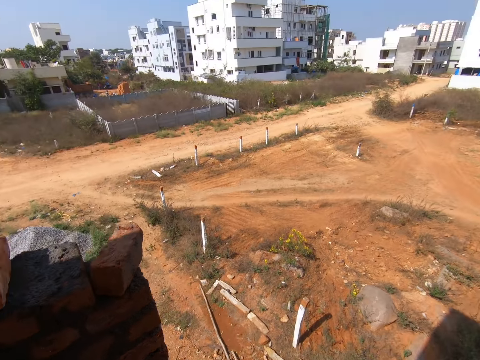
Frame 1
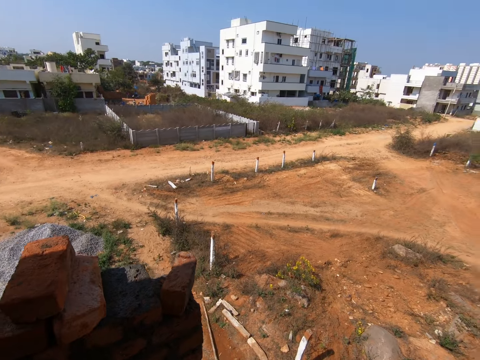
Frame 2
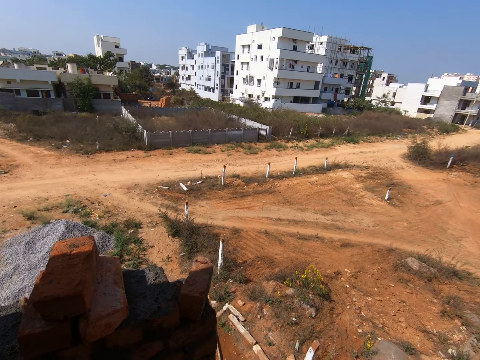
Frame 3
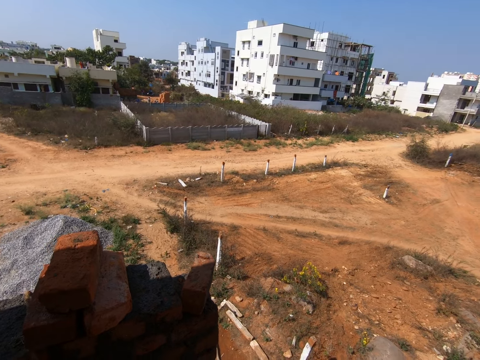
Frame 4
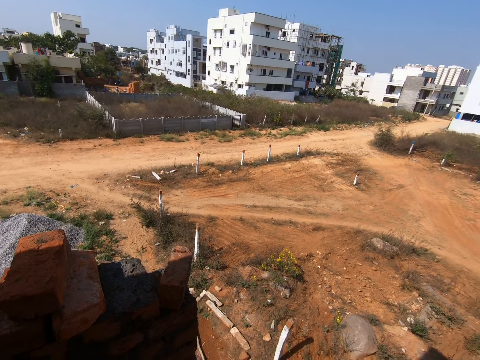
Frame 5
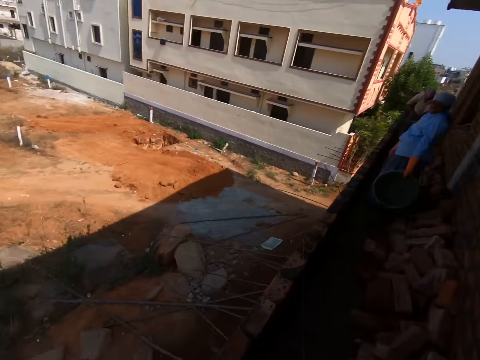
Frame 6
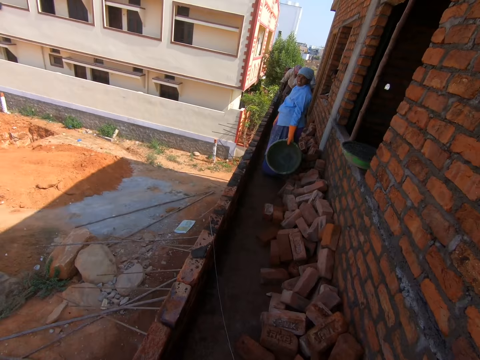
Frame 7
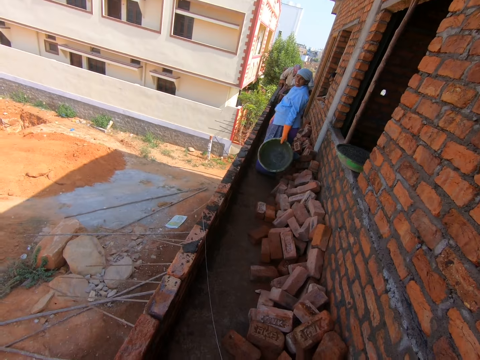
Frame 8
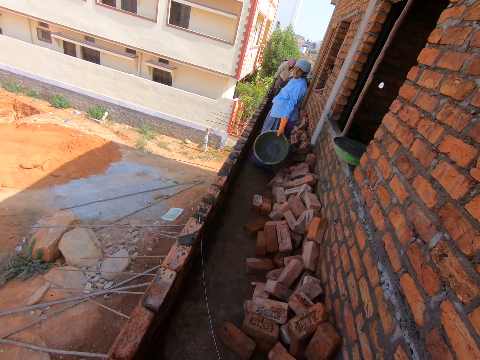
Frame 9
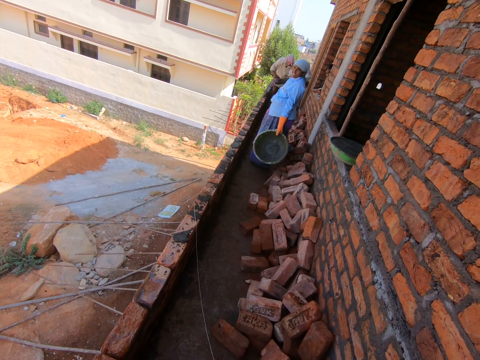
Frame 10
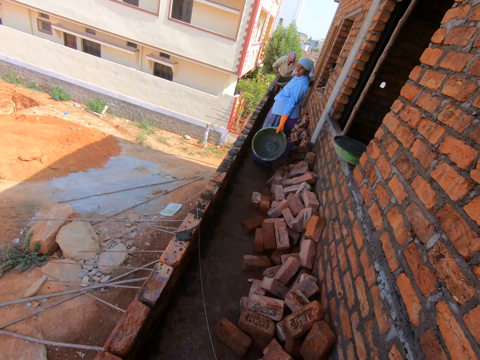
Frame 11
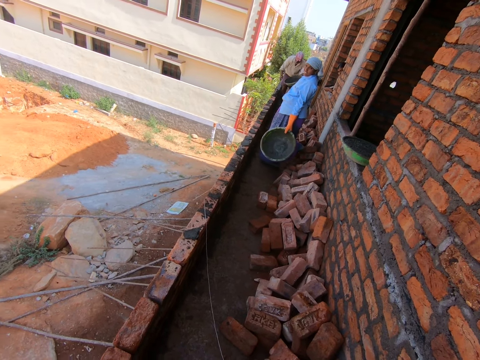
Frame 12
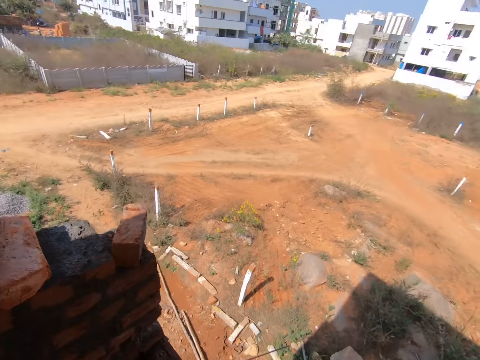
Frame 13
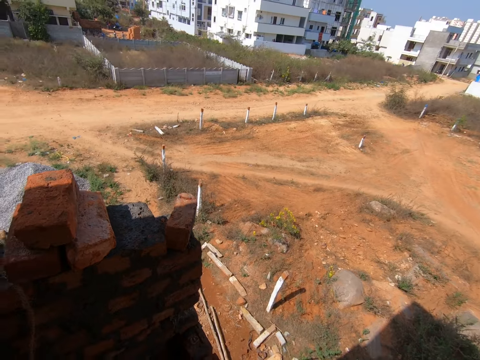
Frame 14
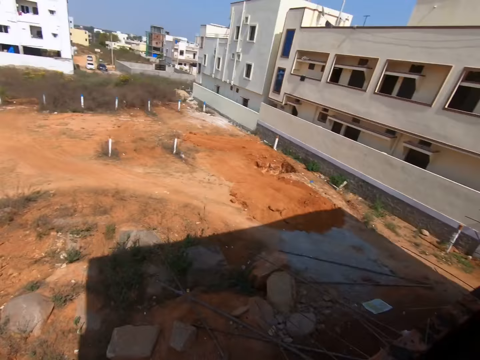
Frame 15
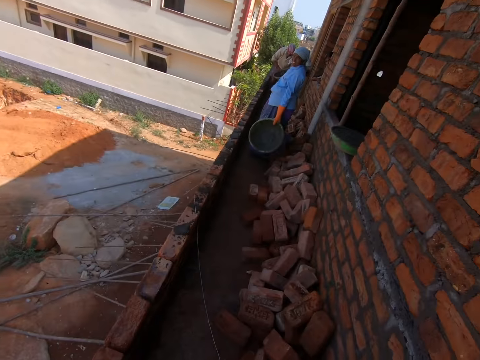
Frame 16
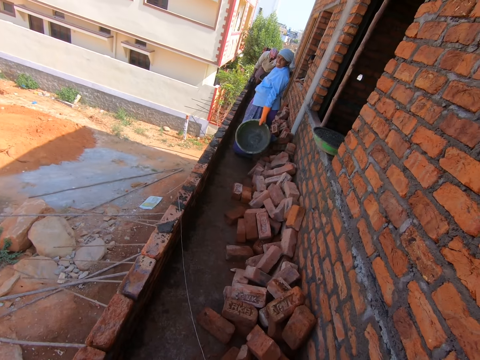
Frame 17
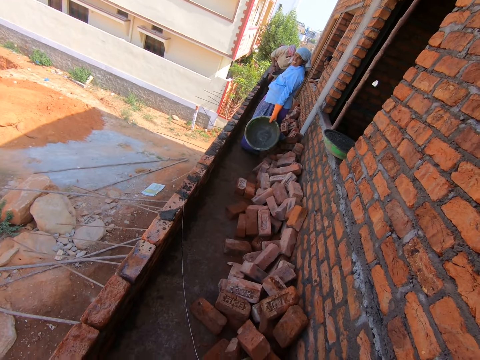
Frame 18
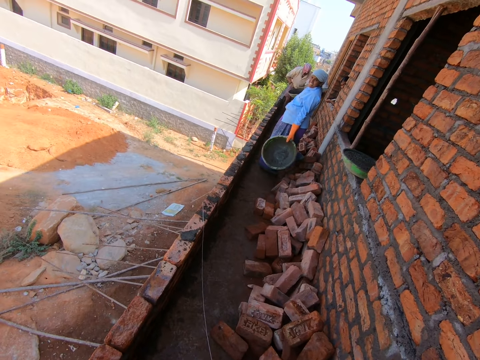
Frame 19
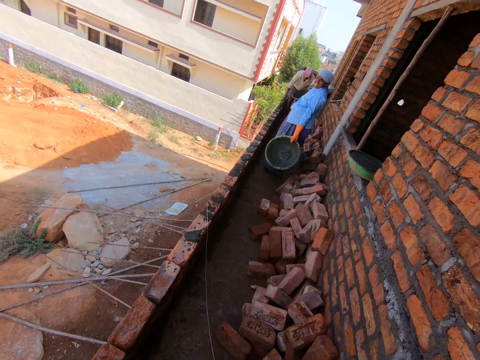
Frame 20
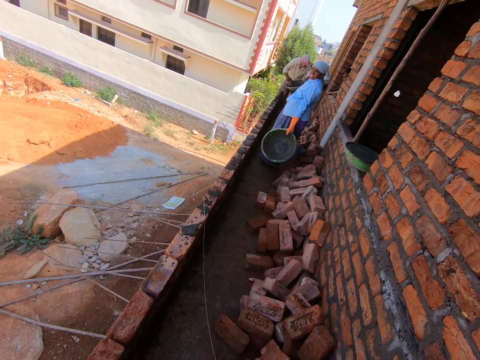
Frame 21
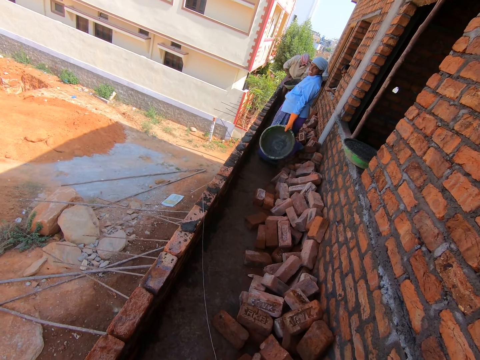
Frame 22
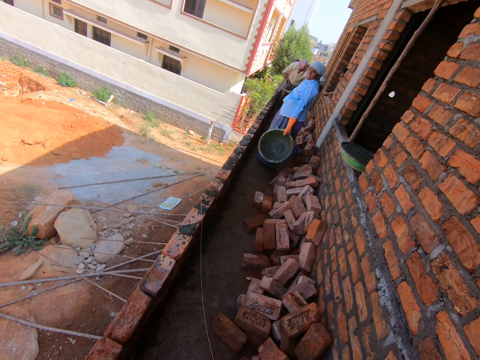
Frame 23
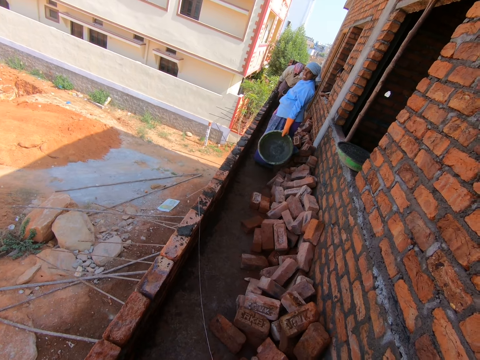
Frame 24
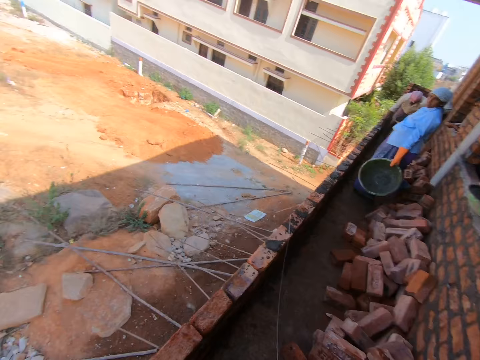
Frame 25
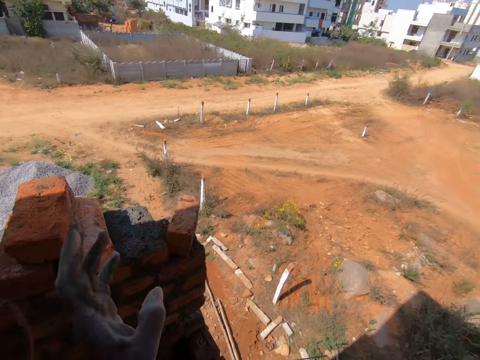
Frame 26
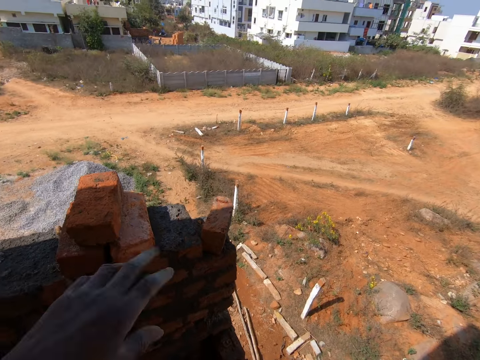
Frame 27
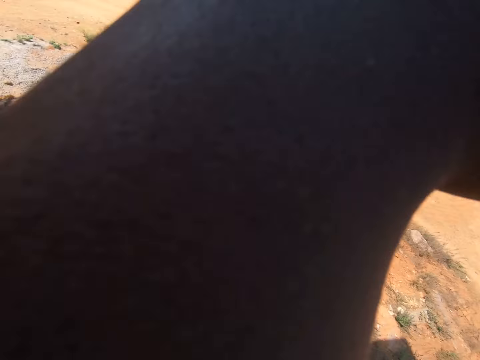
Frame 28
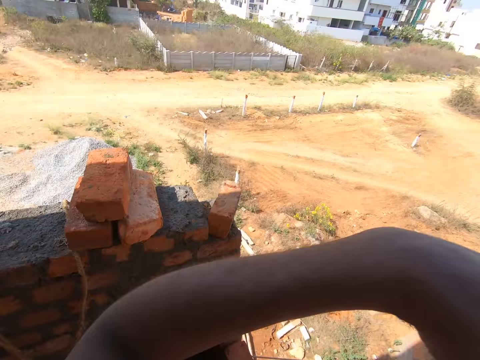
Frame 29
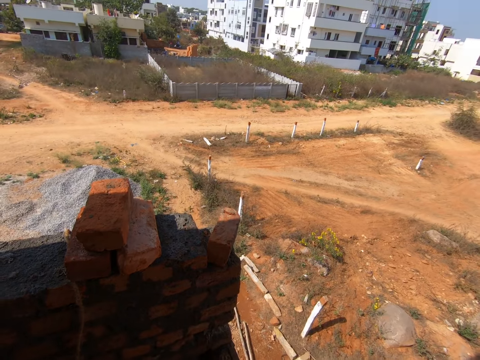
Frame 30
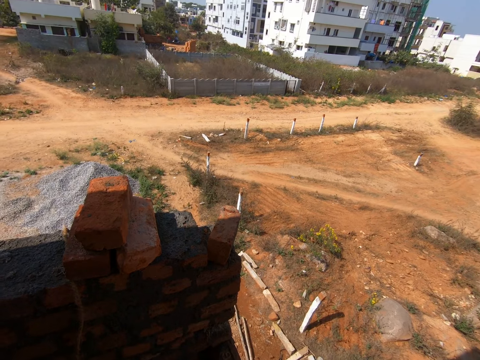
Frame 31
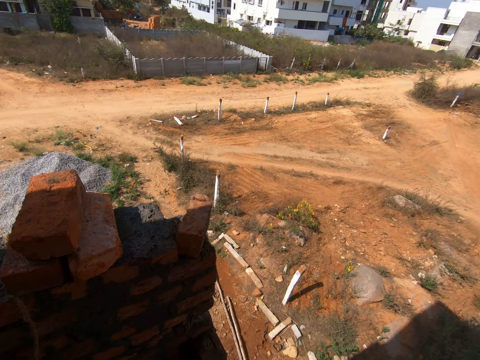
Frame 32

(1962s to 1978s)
The camera wearer looks around. They talk to a woman. The woman talks to the camera wearer. The camera wearer wipes the face.

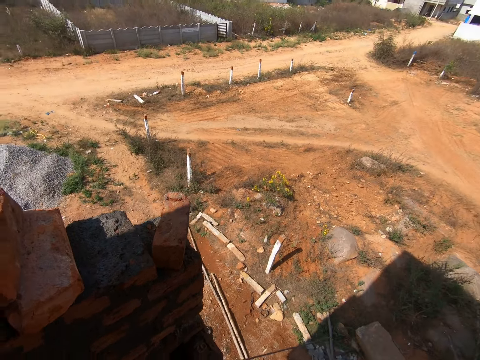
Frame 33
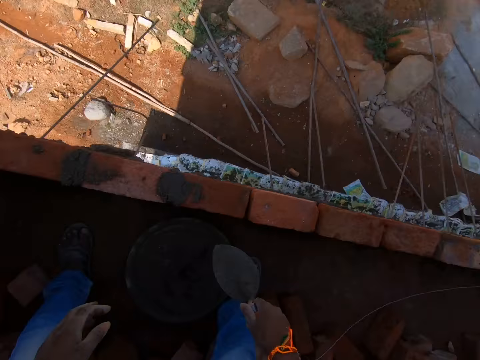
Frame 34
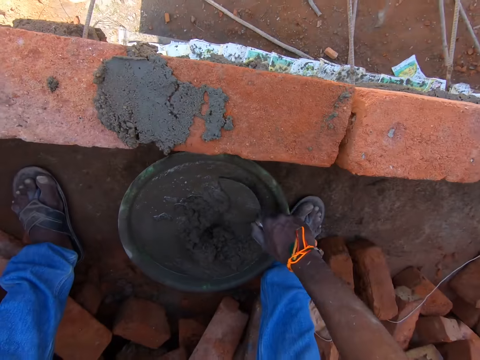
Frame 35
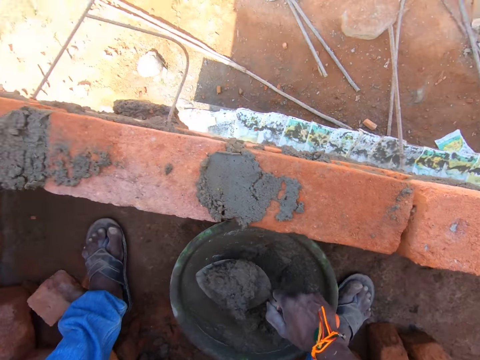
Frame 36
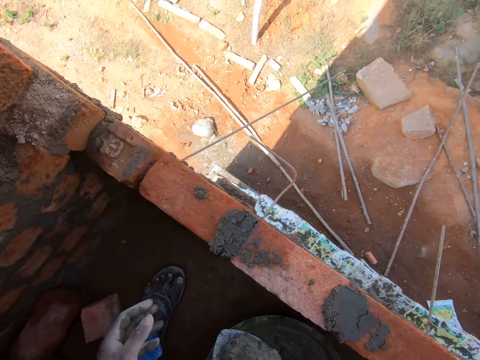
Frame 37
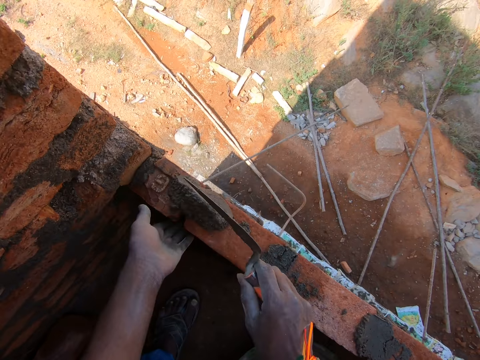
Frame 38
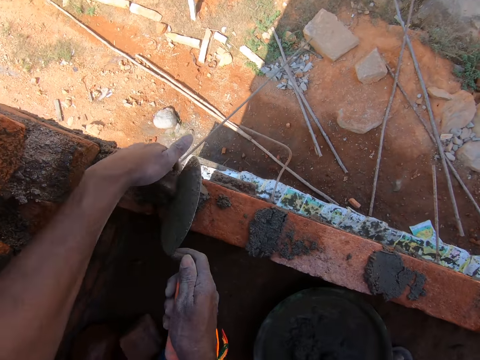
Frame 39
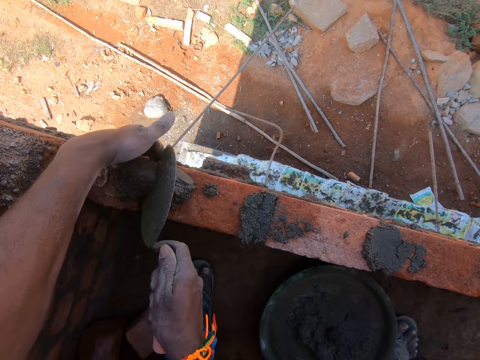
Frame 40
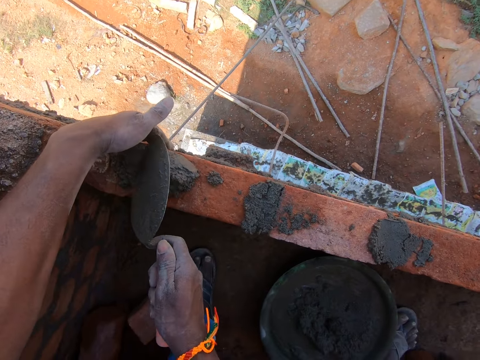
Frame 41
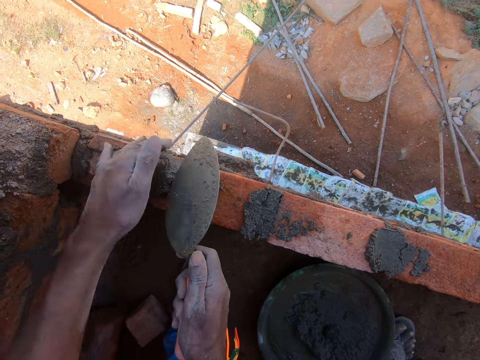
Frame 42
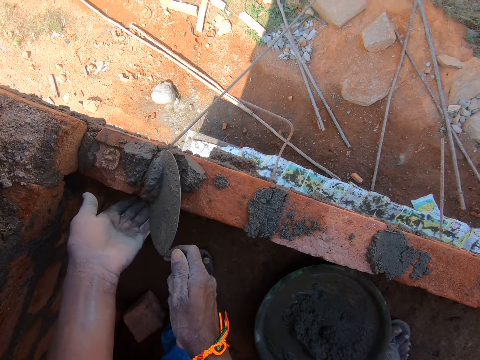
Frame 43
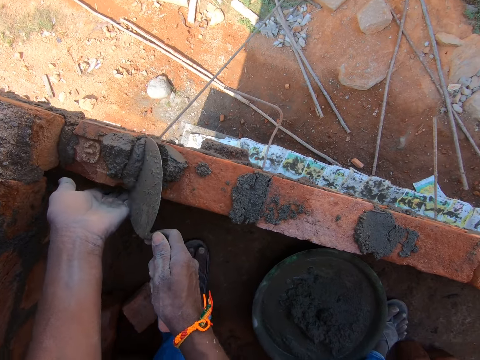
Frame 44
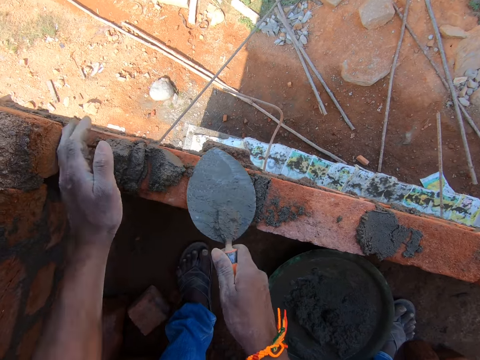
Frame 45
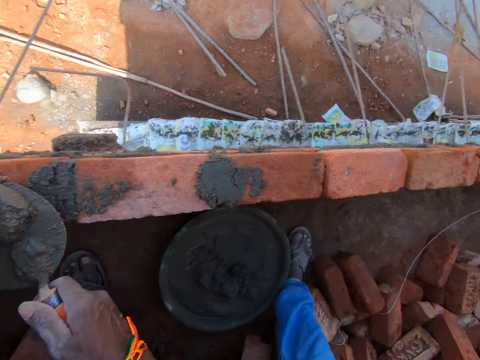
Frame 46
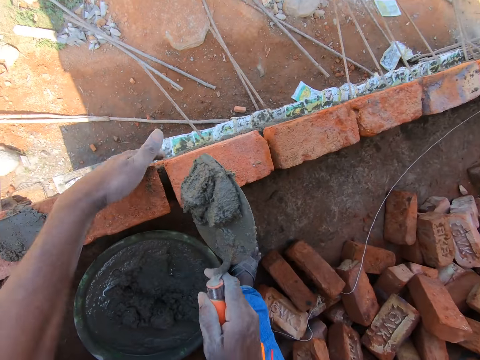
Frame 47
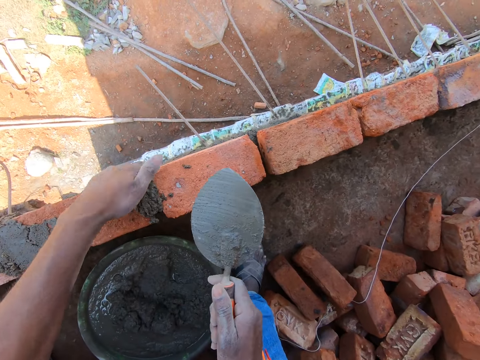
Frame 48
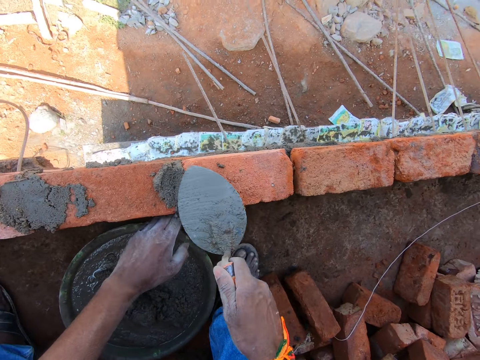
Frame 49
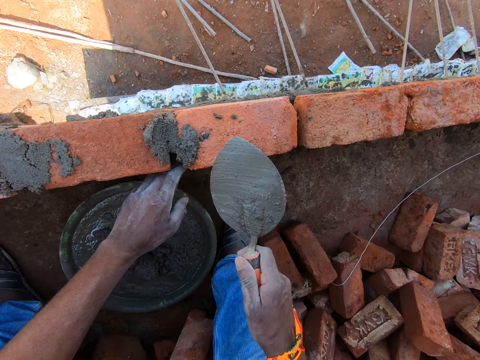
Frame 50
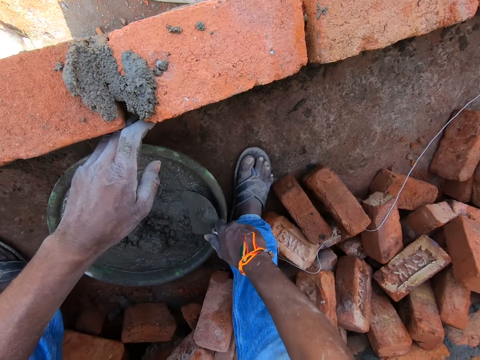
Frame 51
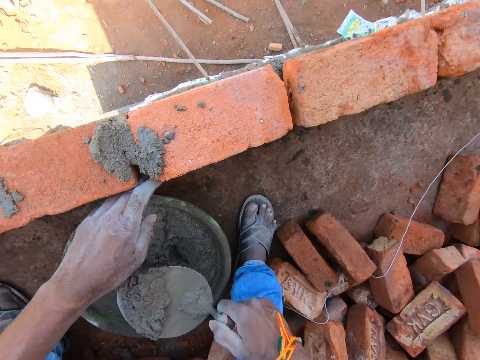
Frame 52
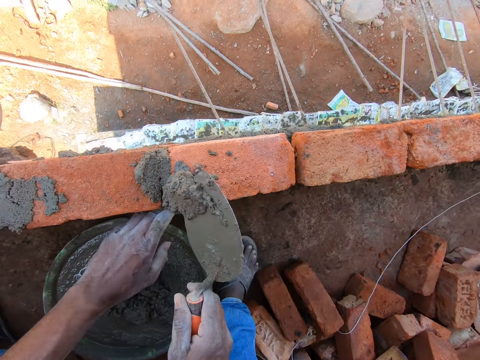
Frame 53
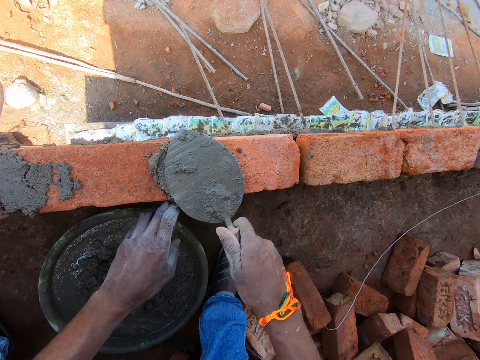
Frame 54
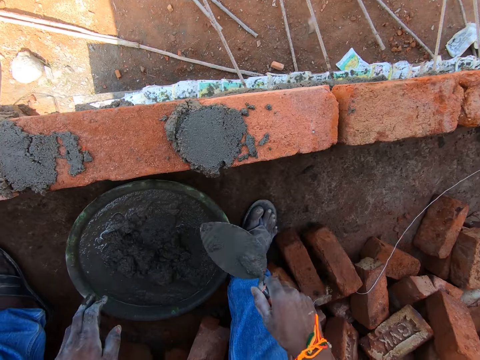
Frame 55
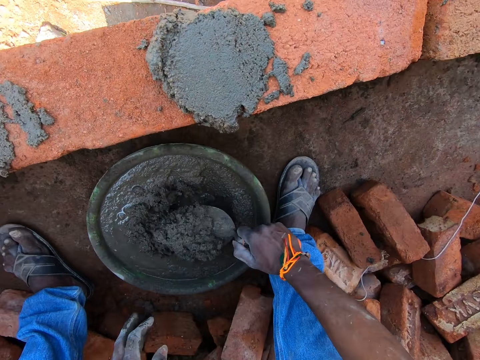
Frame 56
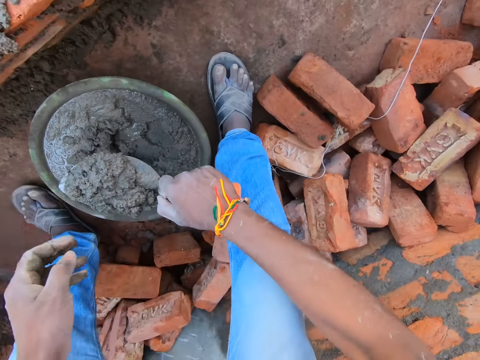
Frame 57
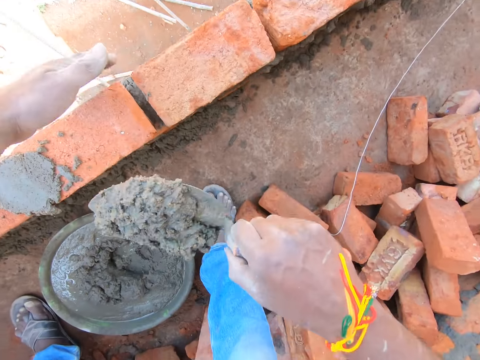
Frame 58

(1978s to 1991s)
The camera wearer fetches the sand concrete on the basin. They spread the sand concrete on the bricks, fetch the sand concrete on the bricks, spread the sand concrete on the bricks, fetch the sand concrete on the basin, spread the sand concrete on the bricks, and fetch the sand concrete on the basin.
